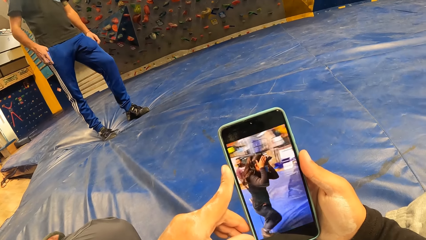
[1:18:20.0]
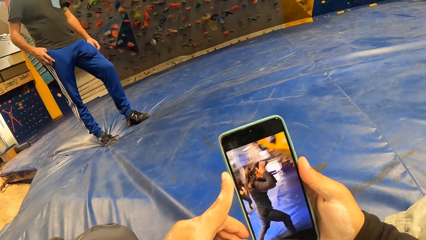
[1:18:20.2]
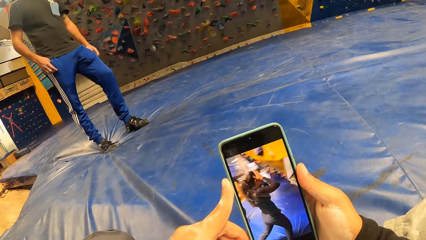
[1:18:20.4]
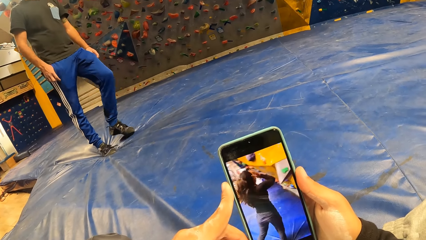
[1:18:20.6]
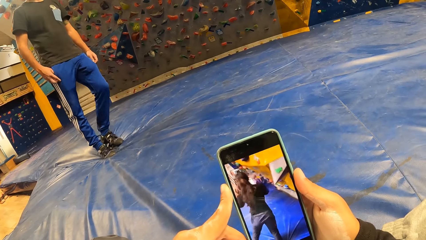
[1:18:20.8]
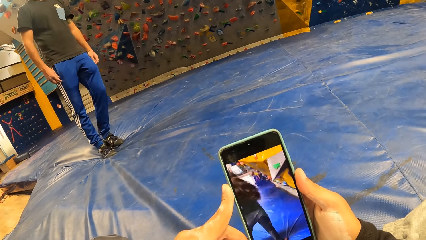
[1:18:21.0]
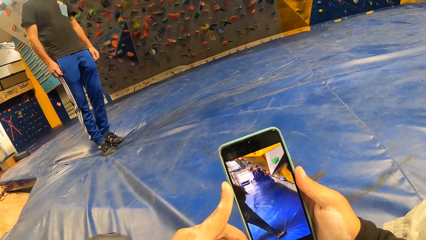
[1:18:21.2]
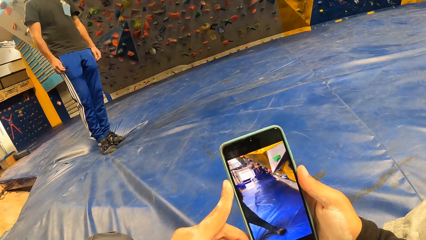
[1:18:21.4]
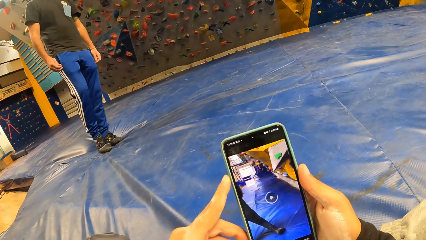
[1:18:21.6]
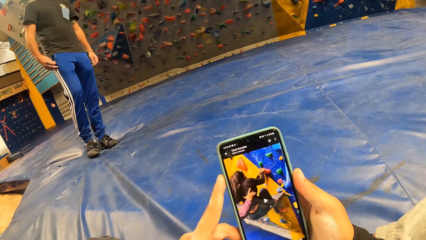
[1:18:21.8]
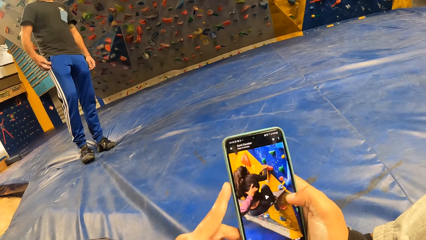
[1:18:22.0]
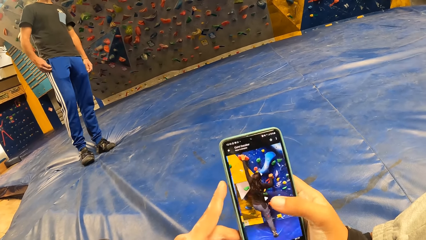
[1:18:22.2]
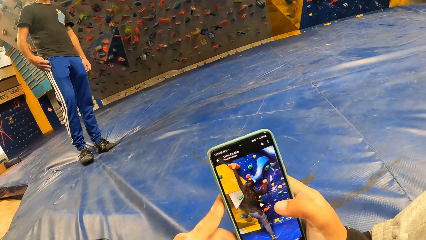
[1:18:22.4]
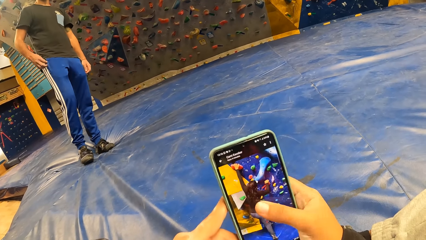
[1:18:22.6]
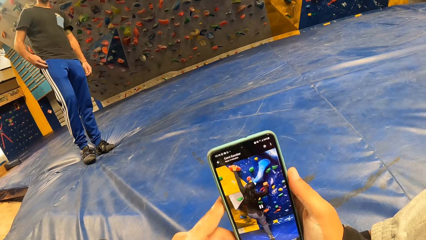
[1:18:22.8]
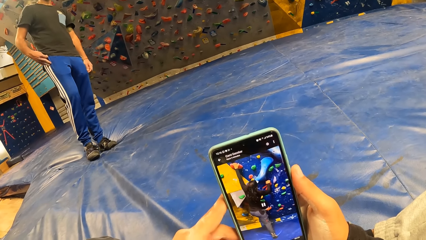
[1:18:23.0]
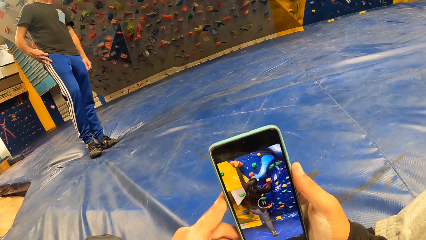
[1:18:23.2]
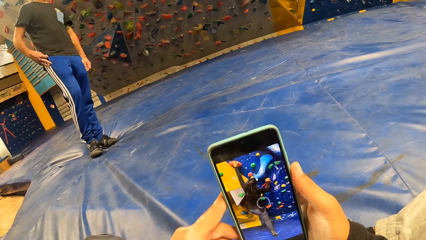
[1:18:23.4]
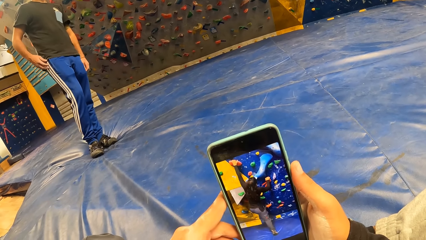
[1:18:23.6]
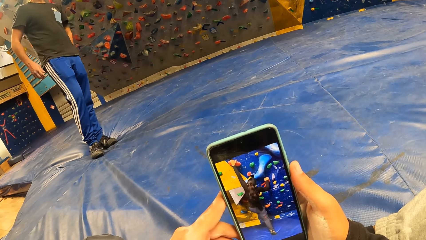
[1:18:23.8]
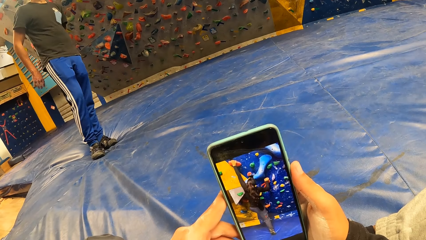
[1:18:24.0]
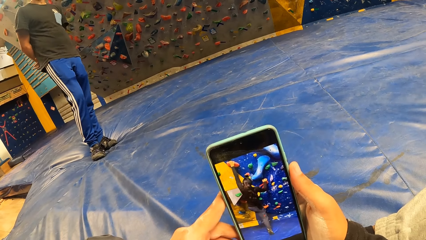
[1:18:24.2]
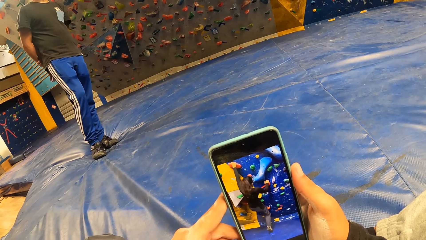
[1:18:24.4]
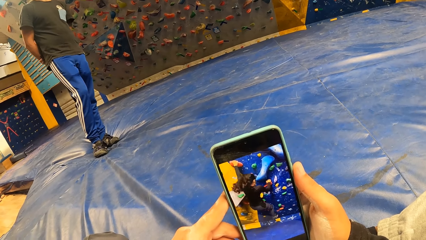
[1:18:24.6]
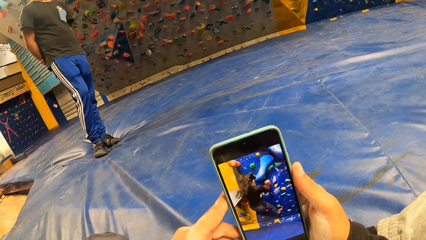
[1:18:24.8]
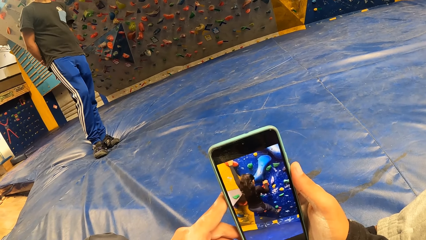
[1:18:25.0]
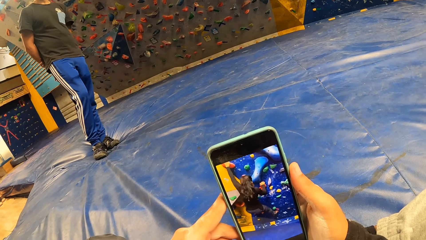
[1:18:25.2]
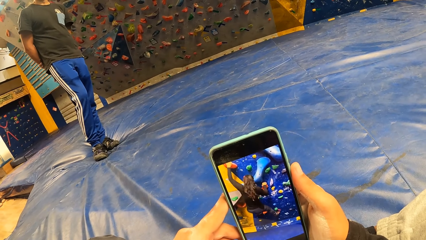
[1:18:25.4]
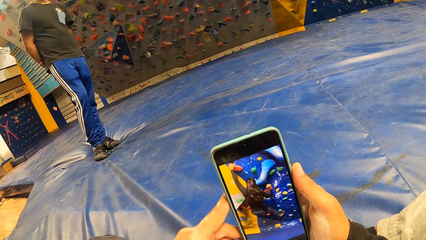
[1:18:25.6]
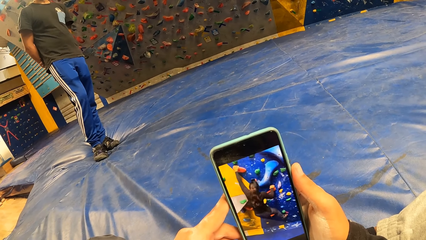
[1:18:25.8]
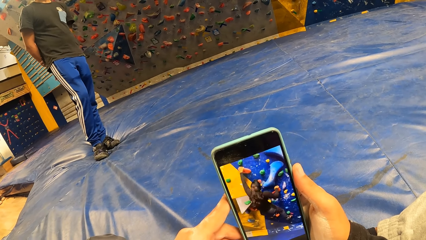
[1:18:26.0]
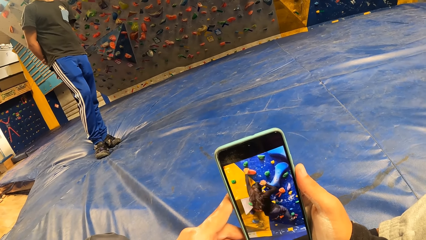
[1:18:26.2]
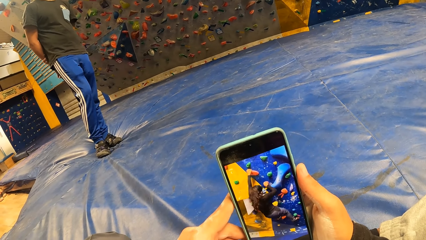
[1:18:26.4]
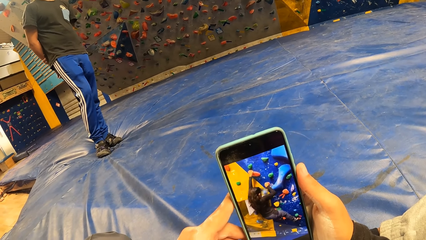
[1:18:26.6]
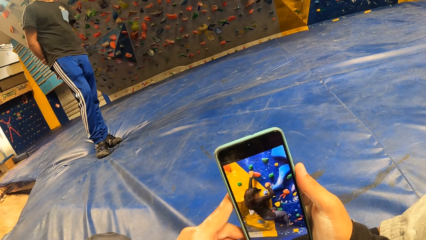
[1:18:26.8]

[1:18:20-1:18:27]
The camera wearer operates the phone with her right hand.

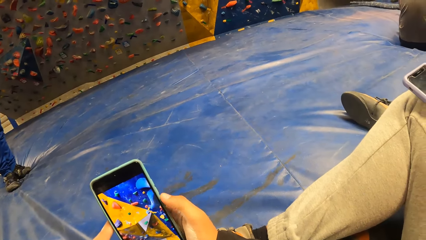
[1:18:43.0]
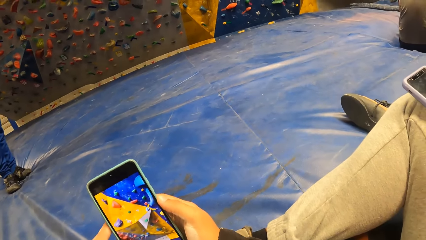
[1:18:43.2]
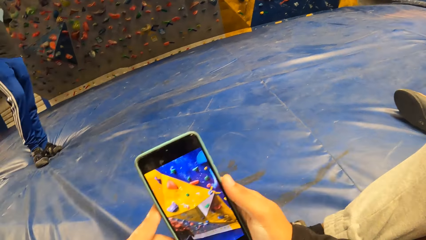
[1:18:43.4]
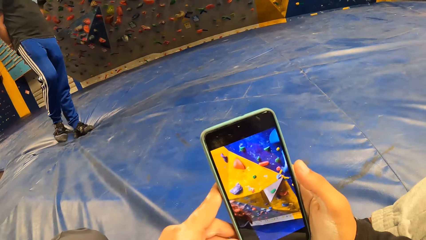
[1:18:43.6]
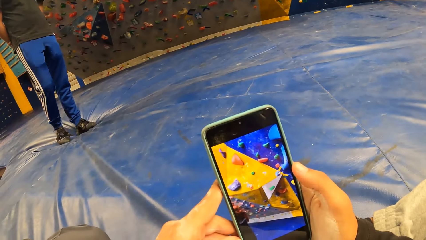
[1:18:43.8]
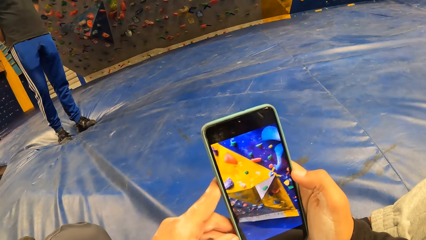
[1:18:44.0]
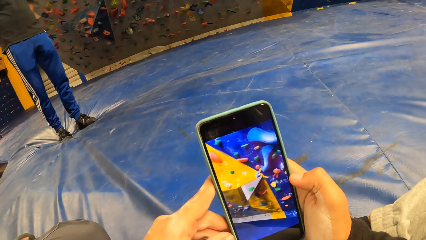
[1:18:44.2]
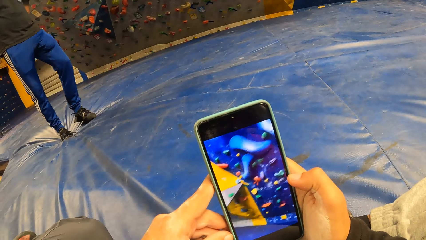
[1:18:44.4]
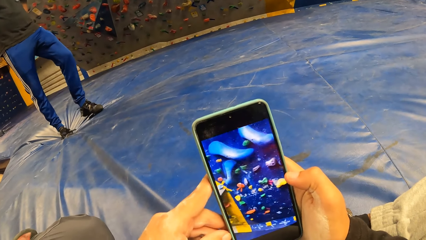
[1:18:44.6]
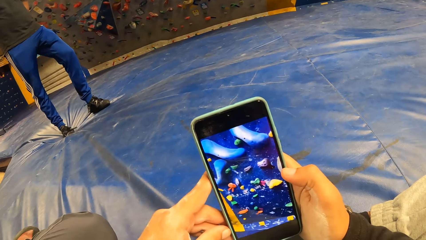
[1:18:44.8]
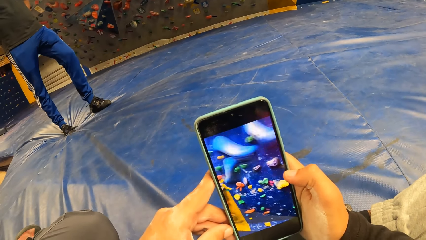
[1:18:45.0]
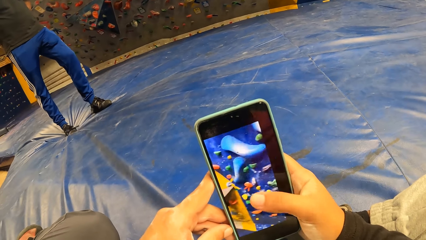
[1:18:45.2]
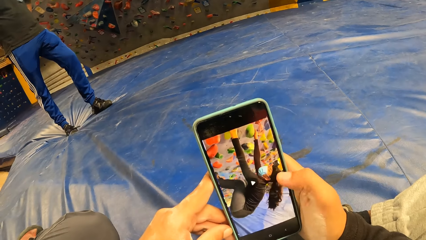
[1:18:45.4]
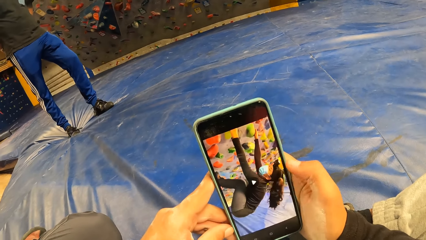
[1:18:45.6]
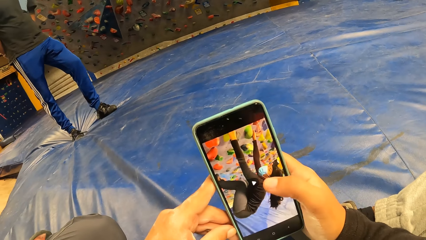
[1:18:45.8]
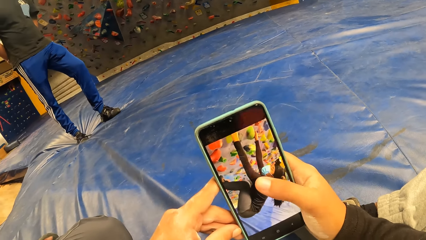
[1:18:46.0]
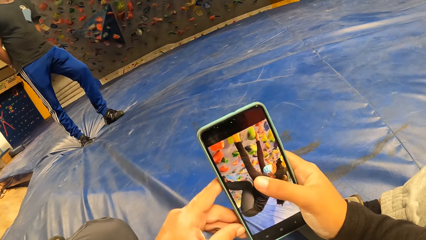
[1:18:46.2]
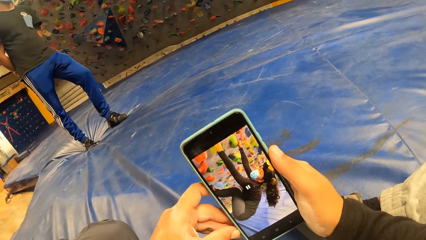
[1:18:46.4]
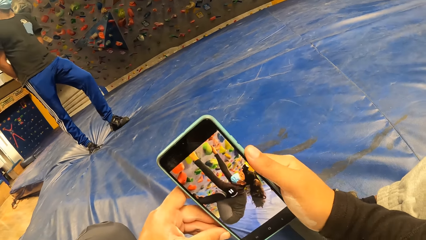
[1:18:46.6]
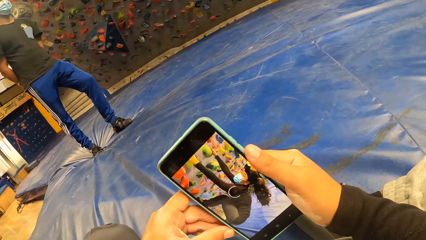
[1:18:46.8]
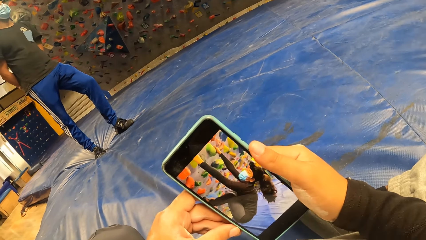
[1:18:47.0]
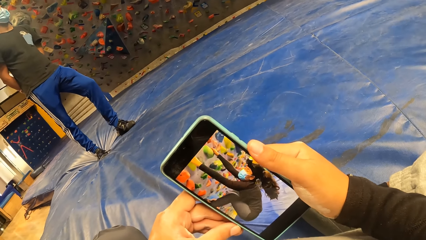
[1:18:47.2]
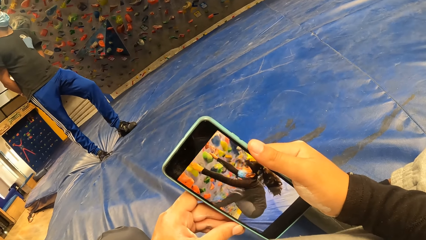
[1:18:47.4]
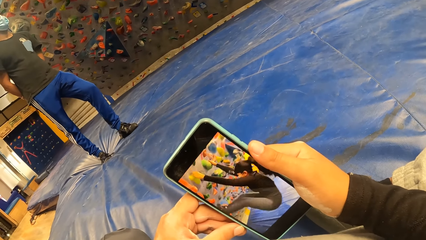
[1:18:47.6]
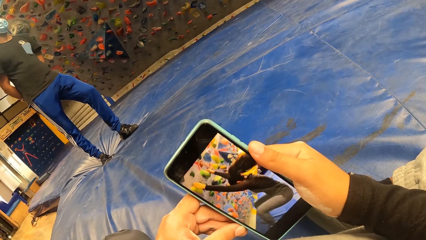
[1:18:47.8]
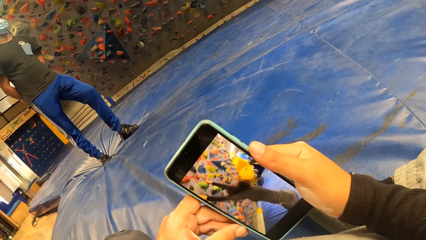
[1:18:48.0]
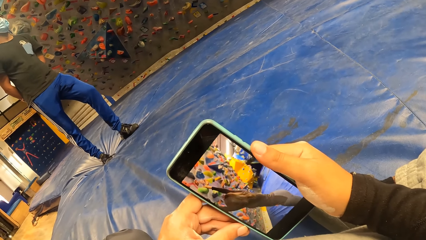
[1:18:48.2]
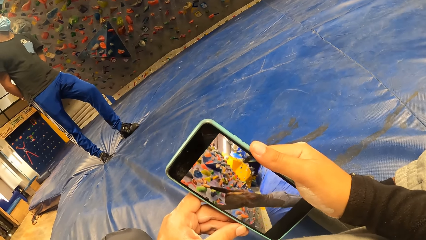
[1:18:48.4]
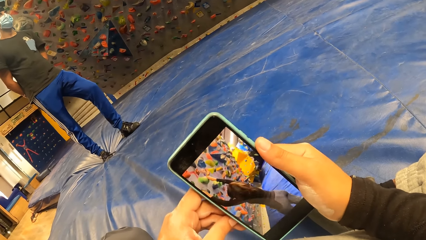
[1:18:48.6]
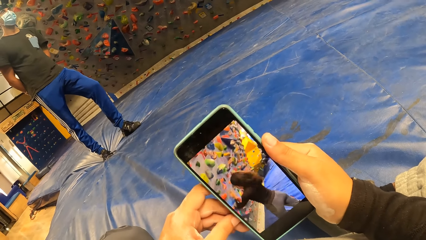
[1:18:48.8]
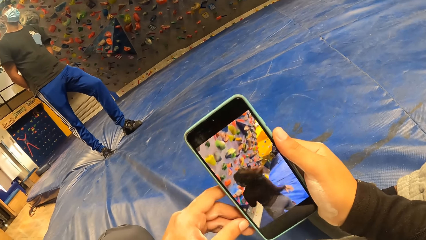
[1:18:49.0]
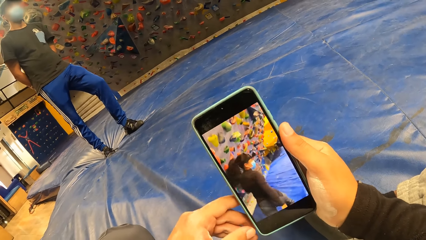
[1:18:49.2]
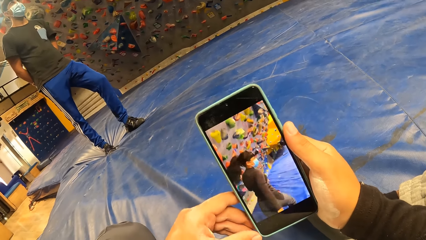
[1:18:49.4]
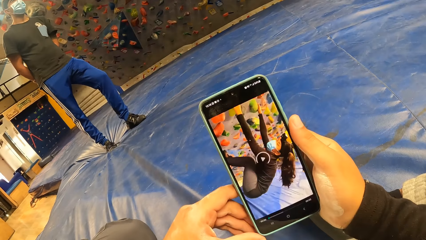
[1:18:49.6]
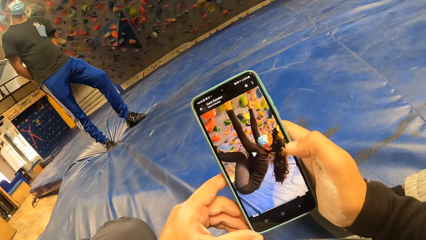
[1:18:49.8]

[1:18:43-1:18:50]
The camera wearer taps on the phone screen with her right thumb.

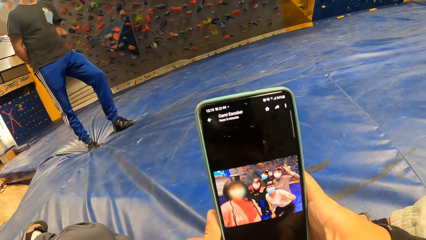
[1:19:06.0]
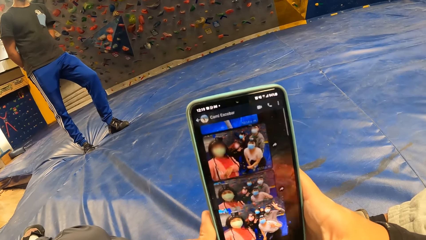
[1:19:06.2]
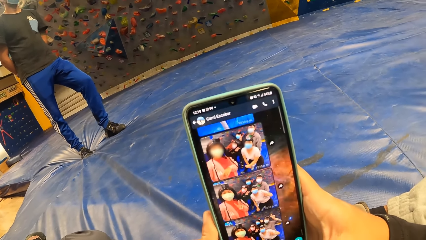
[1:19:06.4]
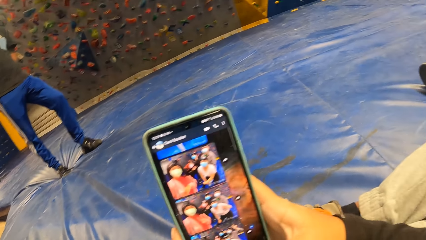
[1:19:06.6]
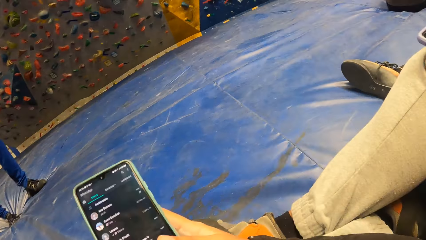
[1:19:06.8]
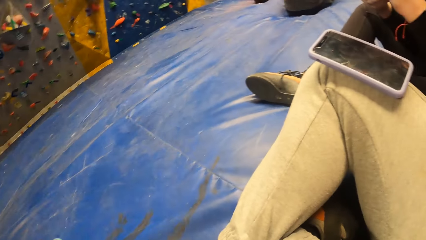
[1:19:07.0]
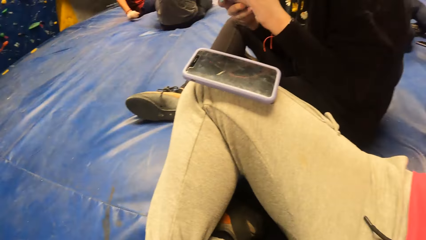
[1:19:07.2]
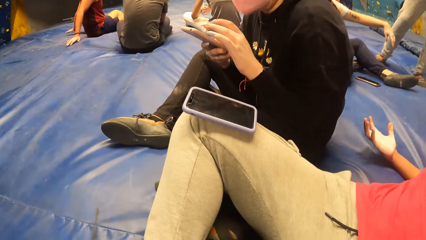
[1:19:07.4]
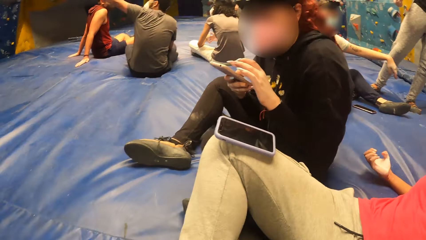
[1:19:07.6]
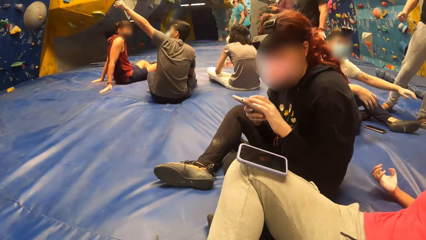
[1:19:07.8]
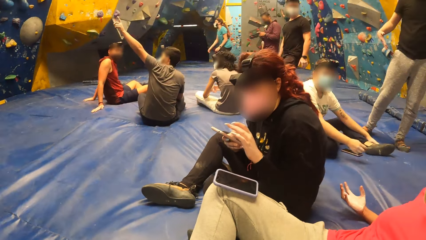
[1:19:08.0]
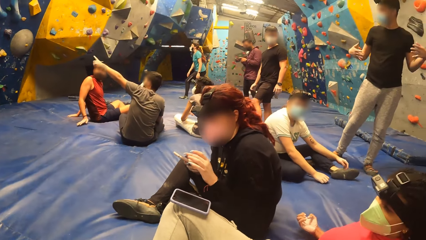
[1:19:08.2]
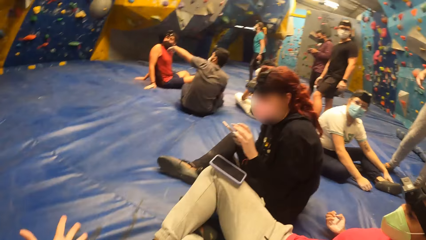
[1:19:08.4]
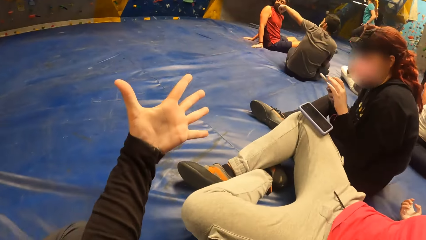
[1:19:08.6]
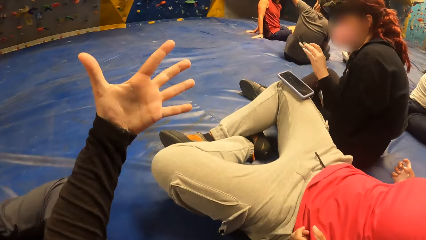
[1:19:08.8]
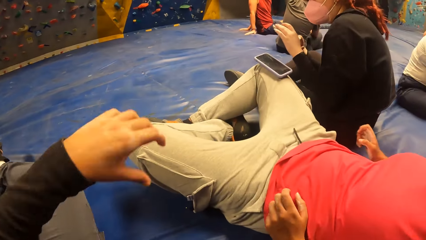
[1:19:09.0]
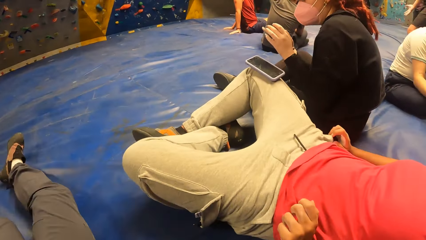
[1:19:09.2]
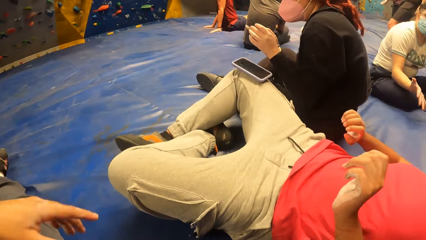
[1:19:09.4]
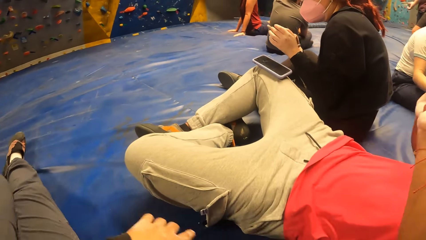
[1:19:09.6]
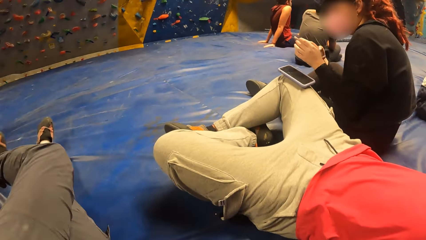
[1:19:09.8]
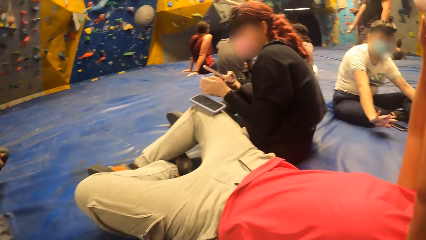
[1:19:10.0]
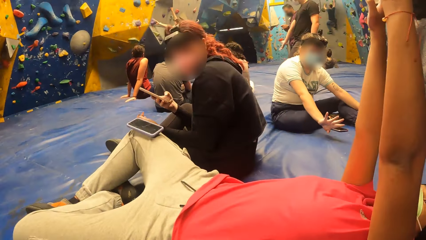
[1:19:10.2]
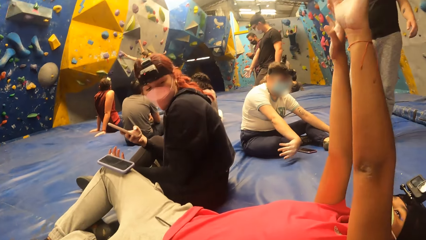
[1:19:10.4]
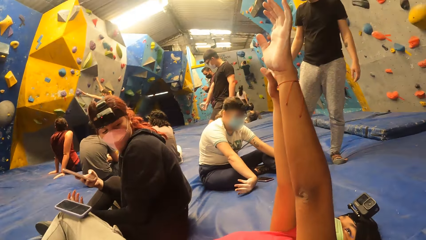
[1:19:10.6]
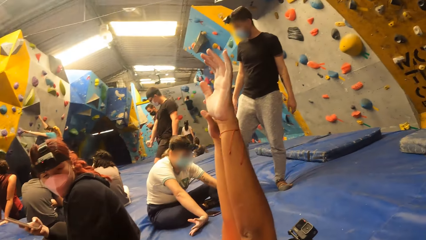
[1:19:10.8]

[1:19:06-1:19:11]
The camera wearer raises her left hand up. She looks around and checks the hand. The woman raises both hands up.
